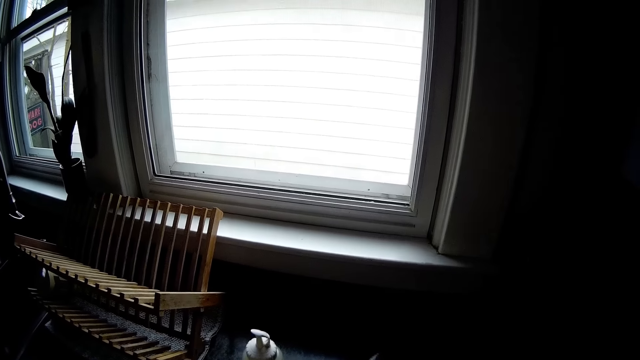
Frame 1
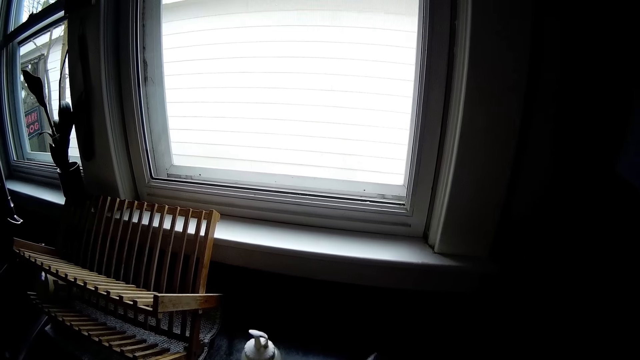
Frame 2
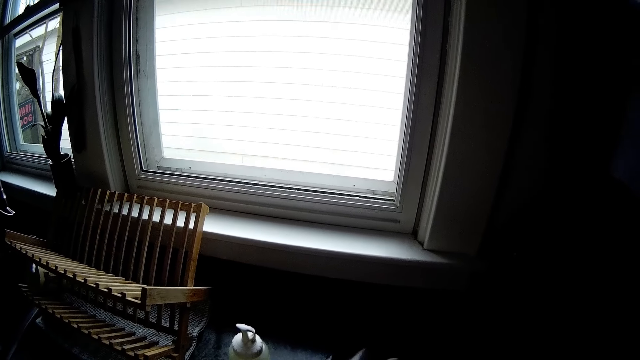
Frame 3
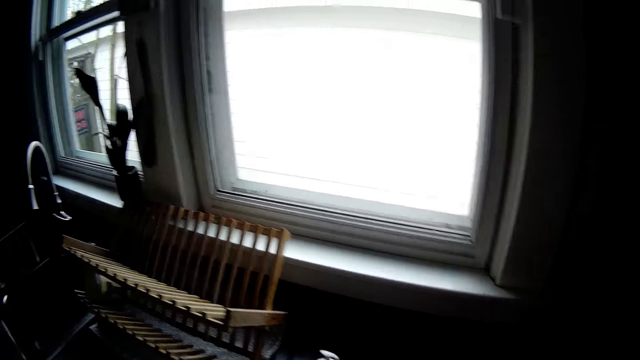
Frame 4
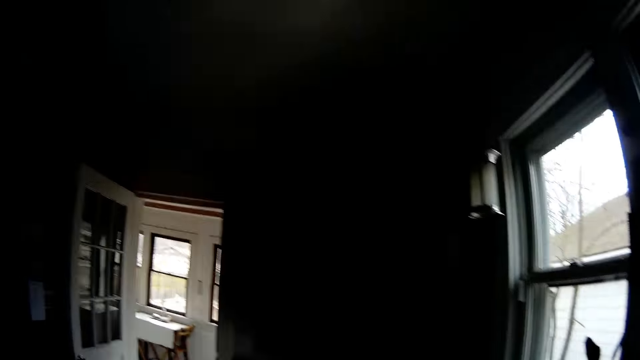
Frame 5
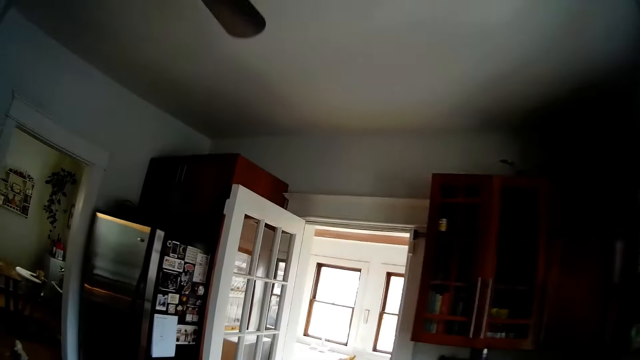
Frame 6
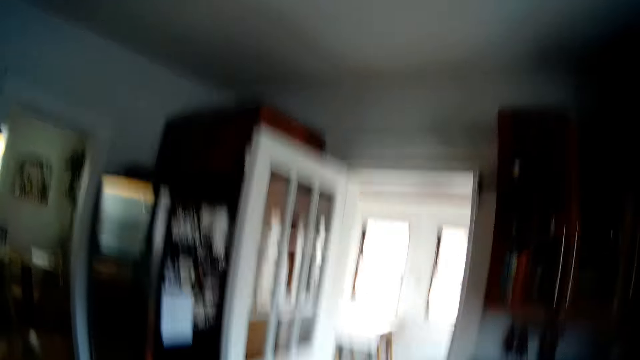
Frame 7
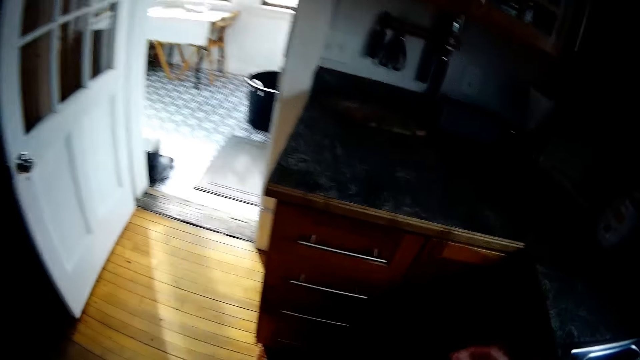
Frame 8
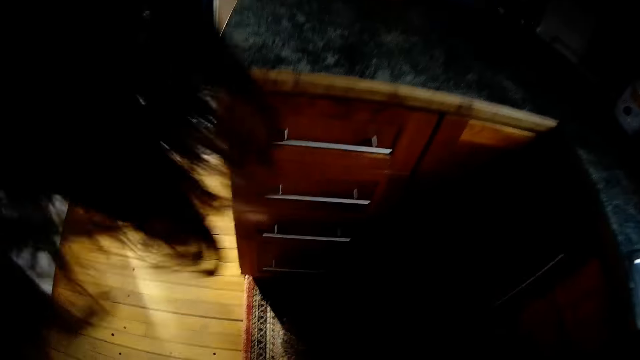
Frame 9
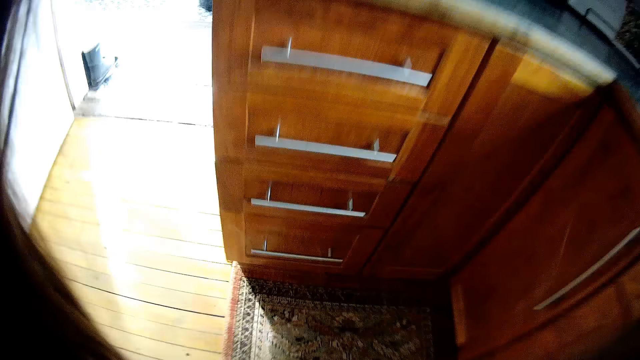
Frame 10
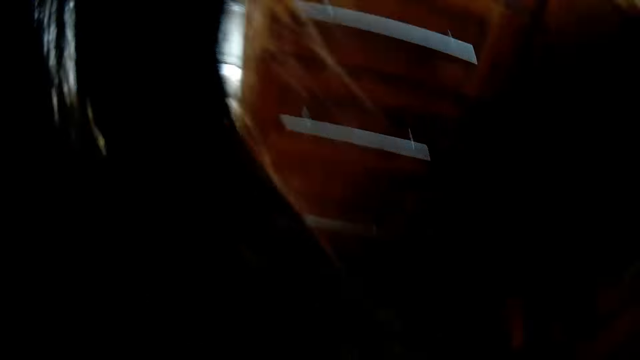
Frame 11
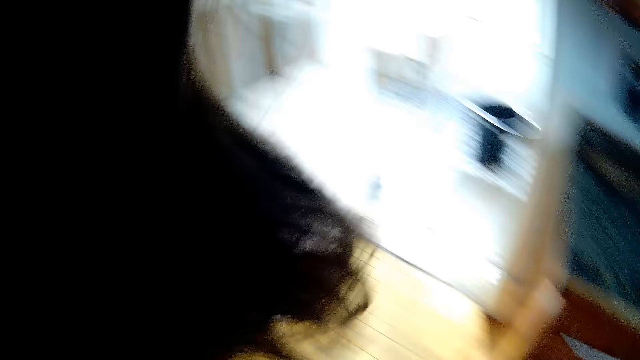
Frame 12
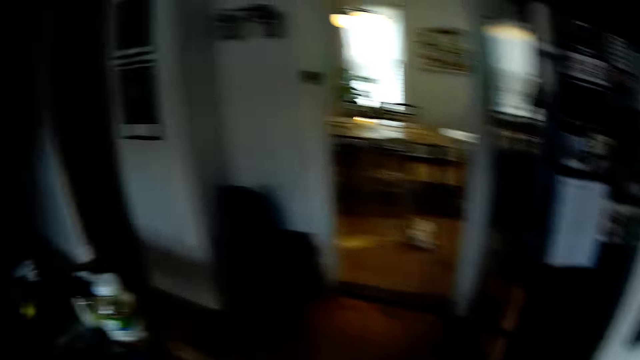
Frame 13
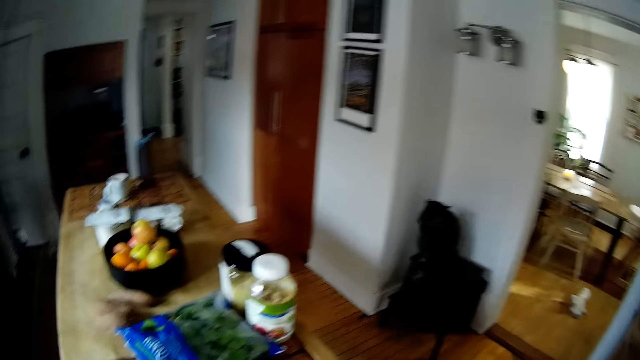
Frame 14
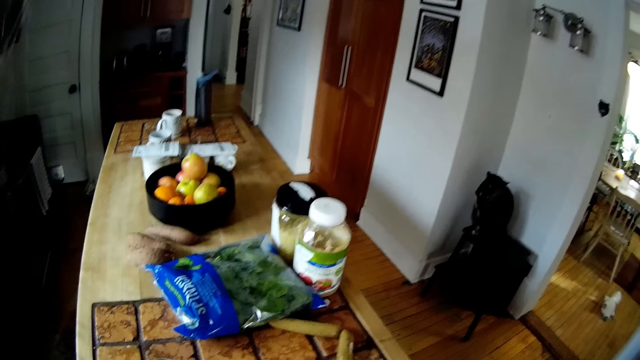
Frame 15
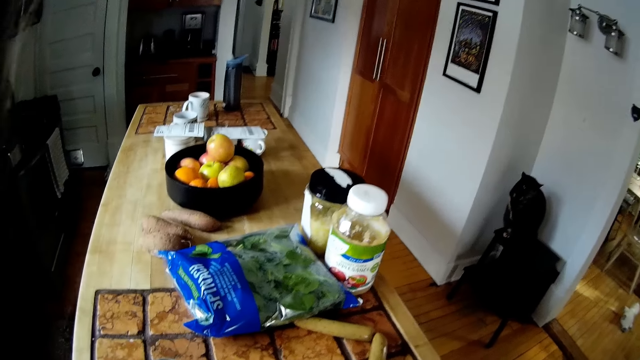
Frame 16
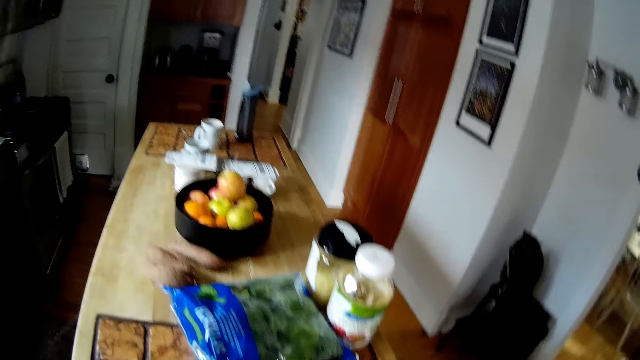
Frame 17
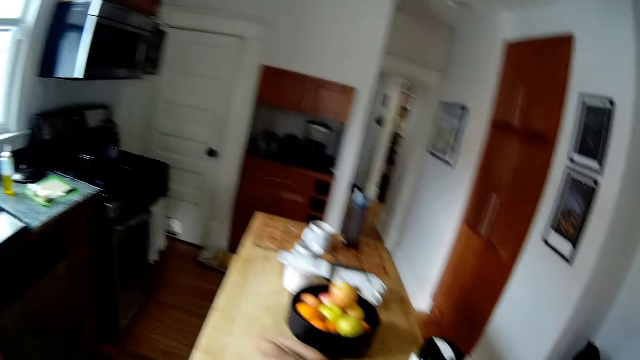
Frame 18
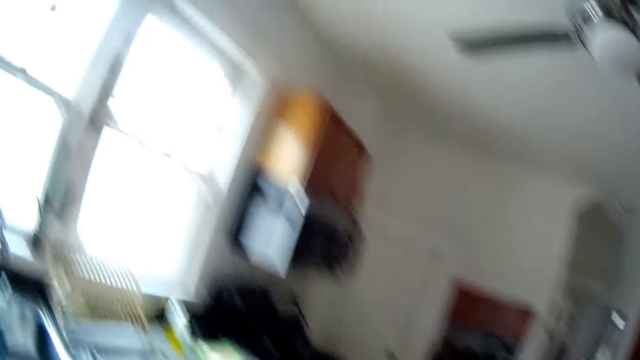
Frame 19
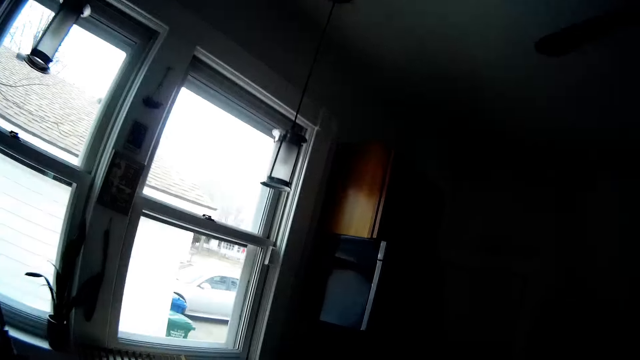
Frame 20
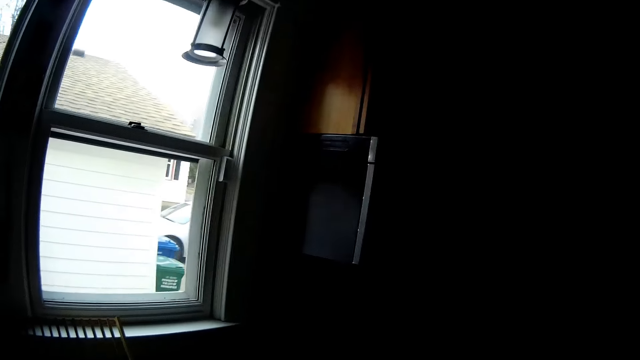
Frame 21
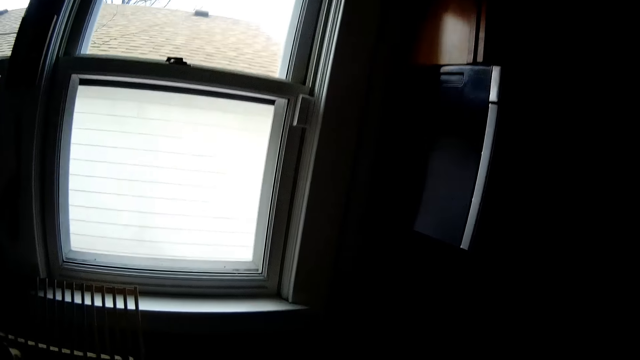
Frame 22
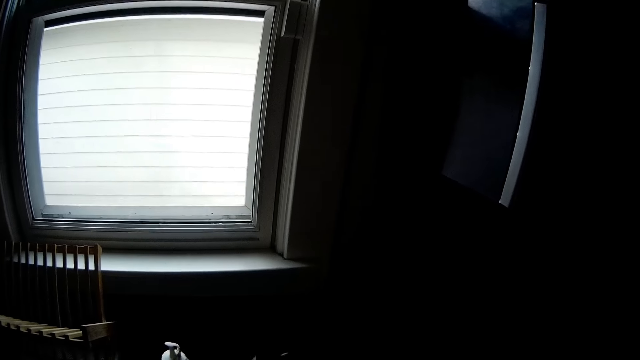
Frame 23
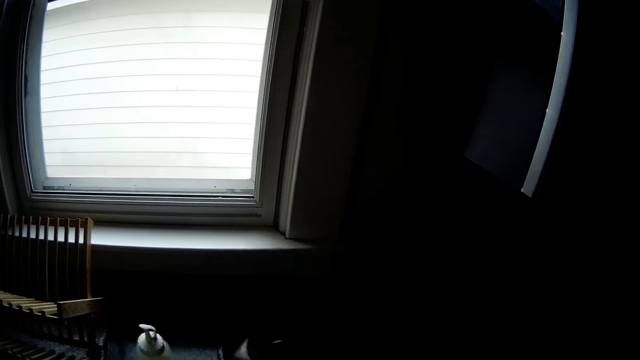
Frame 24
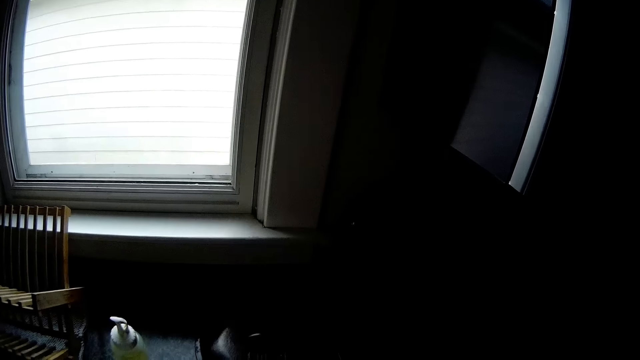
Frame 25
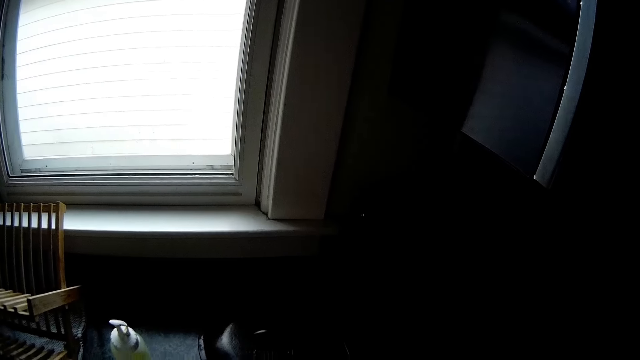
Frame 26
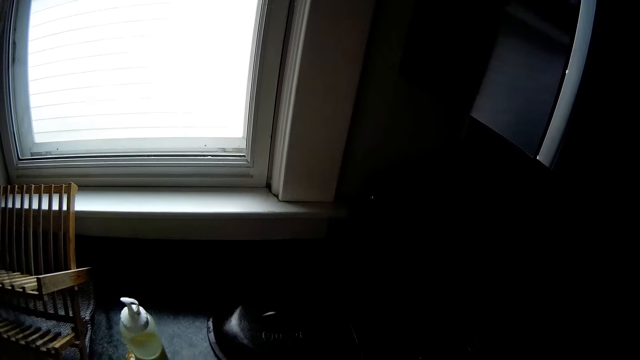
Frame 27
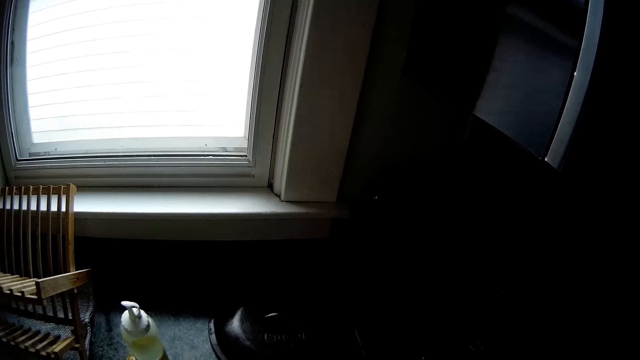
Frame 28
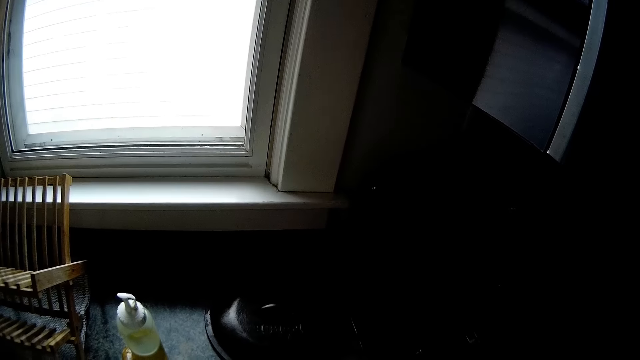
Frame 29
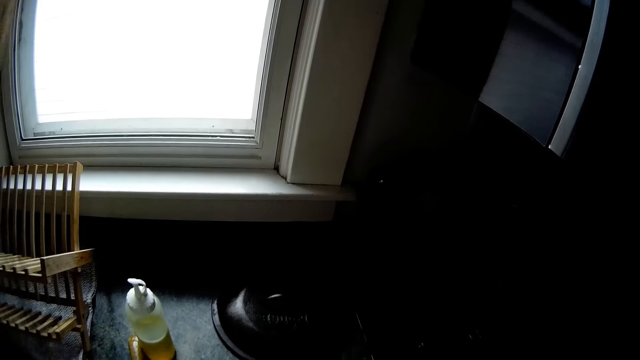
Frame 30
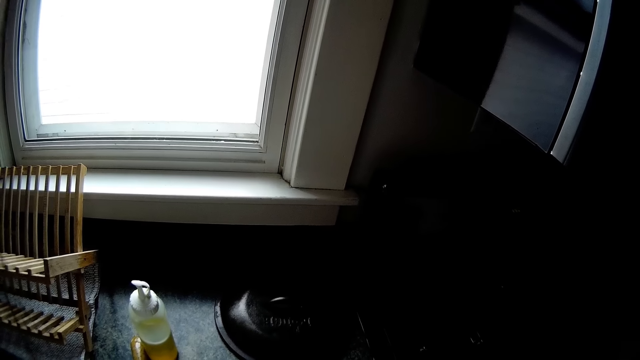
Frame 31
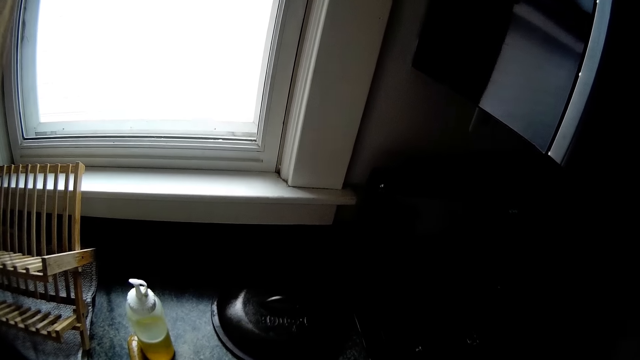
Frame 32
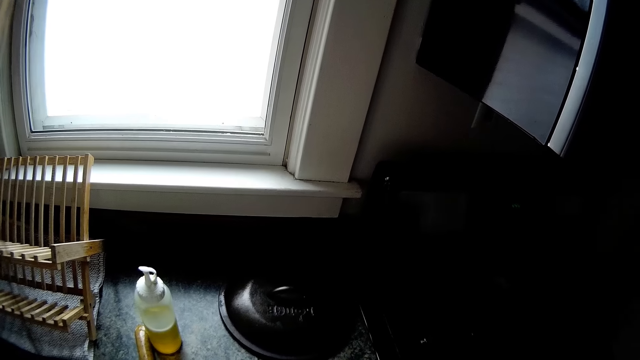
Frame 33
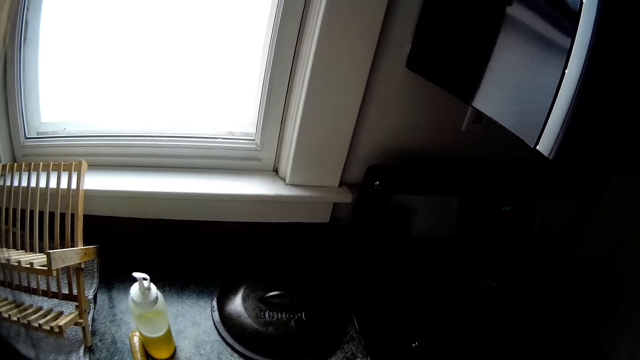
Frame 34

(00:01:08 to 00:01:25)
The camera wearer walks around the kitchen. They stare at the window.

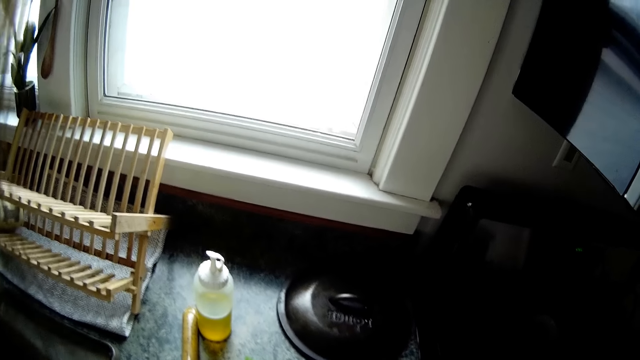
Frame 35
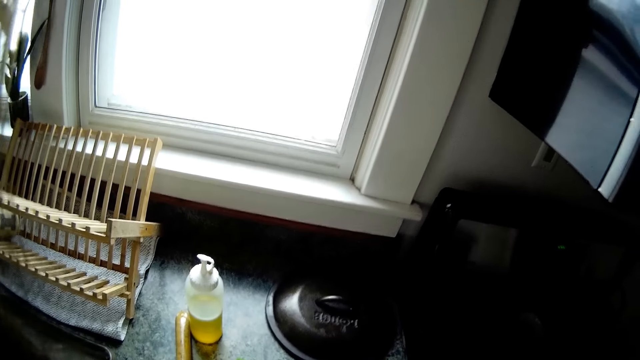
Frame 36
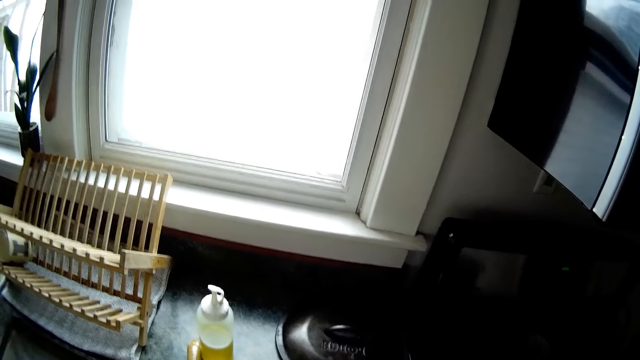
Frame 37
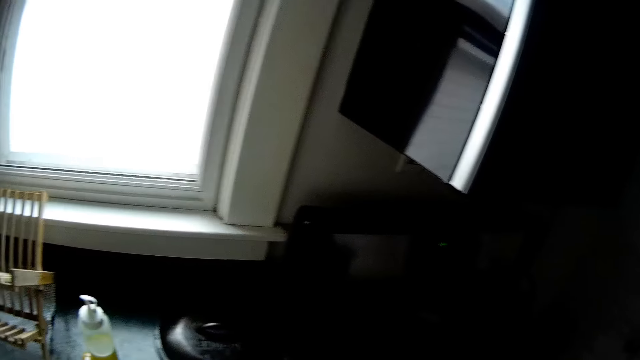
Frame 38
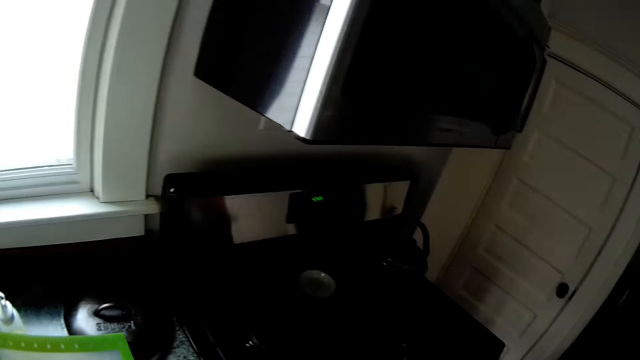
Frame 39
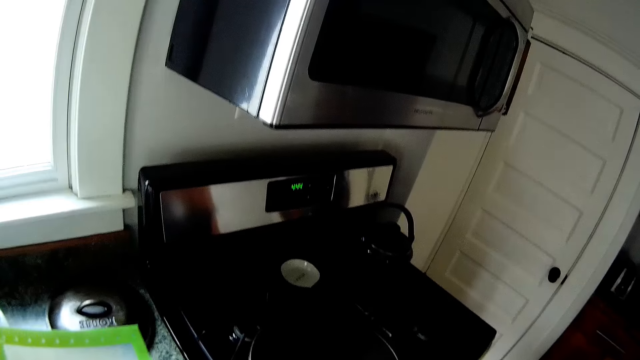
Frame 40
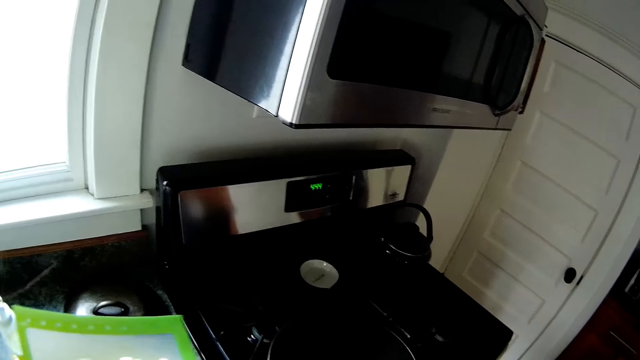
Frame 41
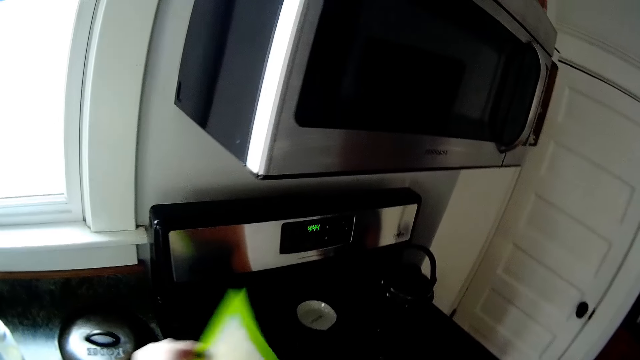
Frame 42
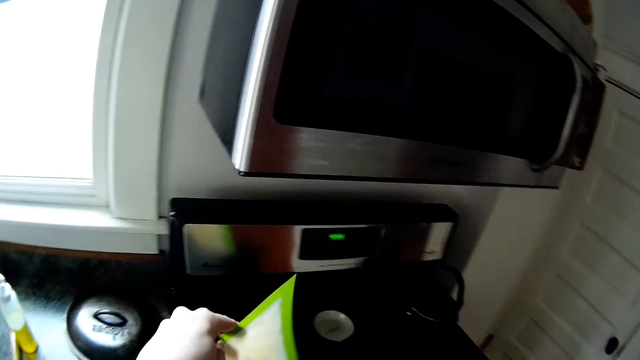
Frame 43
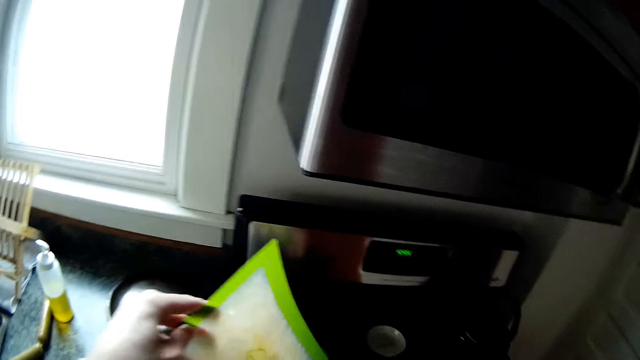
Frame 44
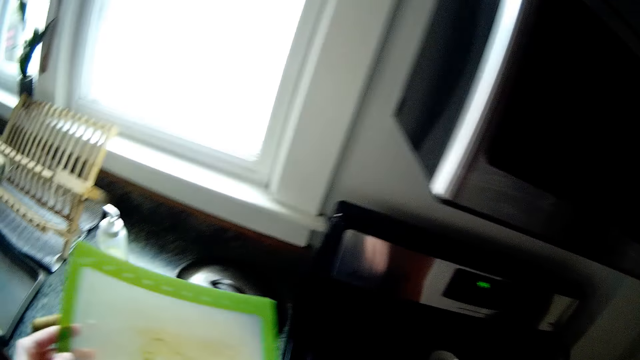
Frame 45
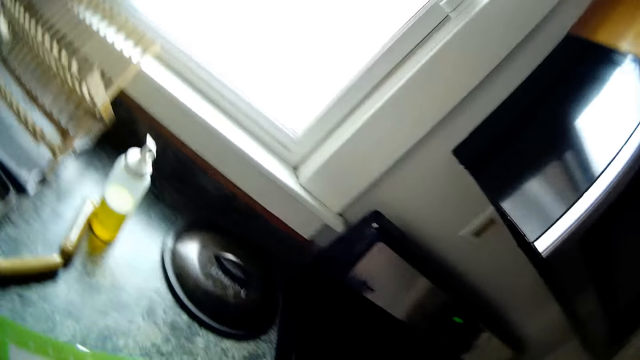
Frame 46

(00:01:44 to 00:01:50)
The camera wearer picks up a plastic chopping board from a countertop with her left hand. She cleans the plastic chopping board with her right hand.
